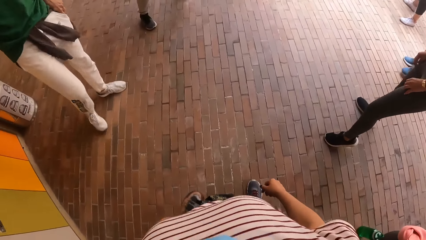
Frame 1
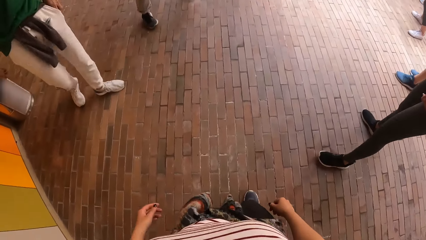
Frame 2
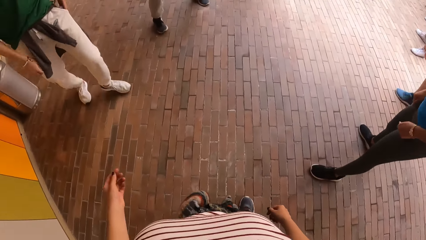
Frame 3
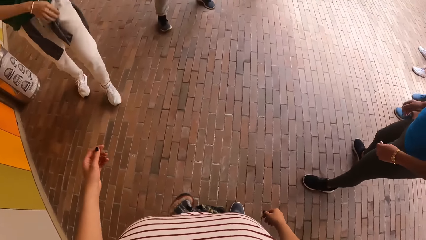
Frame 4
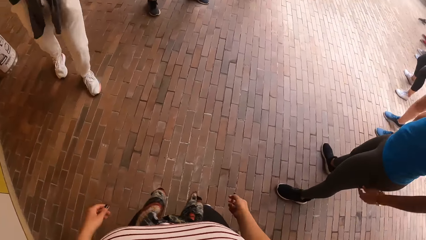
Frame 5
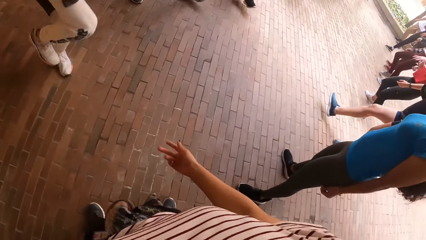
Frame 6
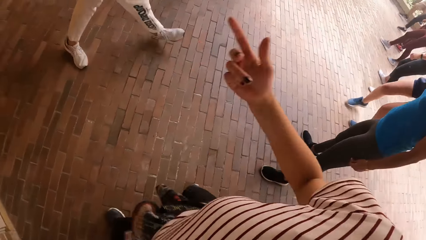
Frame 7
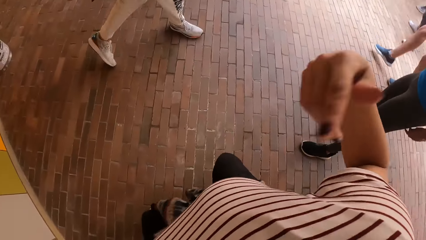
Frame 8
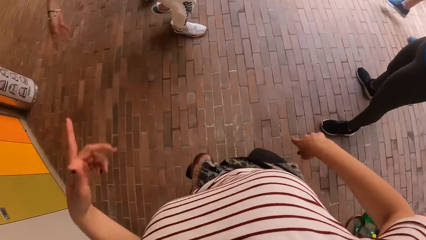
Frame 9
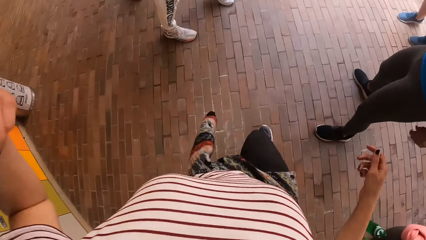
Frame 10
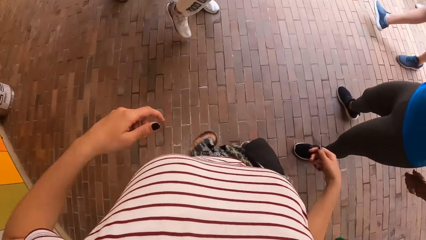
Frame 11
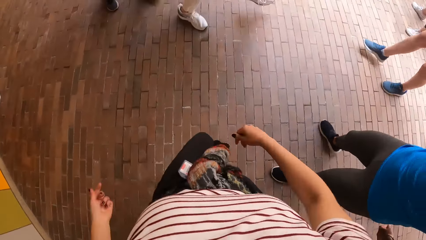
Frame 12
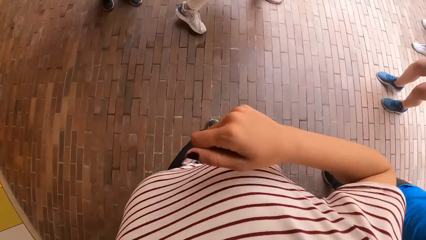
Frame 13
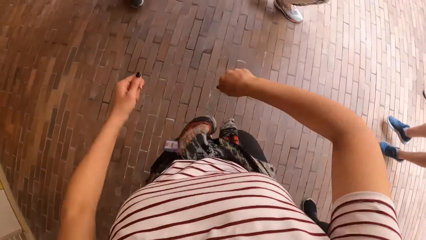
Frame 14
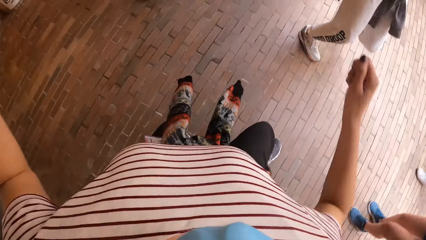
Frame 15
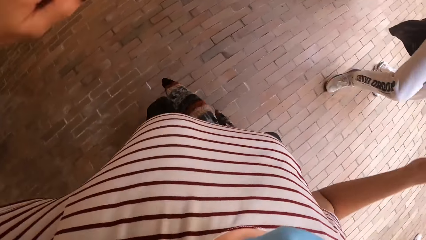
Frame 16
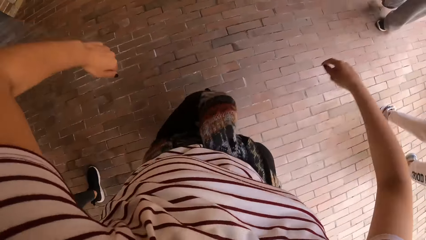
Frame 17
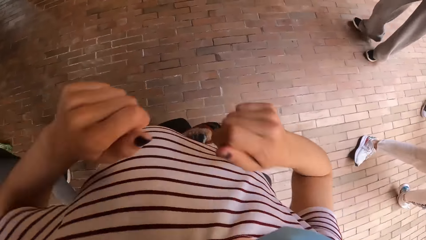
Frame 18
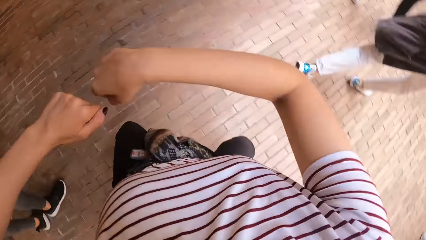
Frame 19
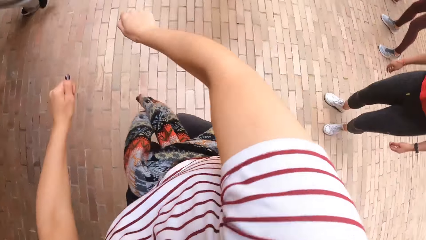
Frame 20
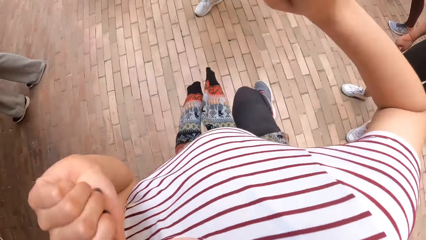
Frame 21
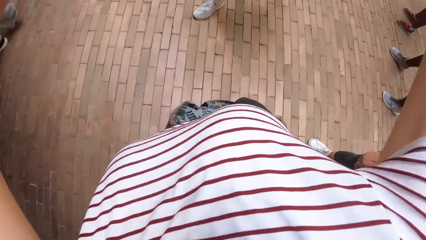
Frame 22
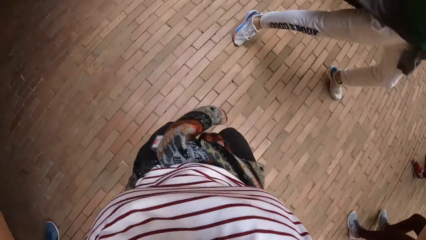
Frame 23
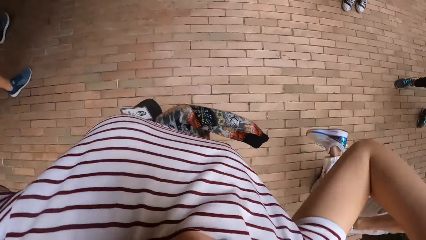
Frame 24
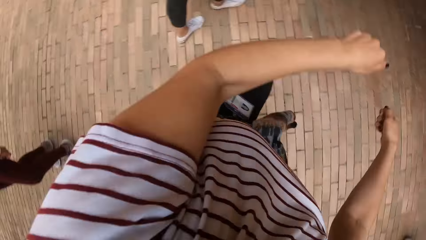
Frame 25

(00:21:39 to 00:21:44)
The camera wearer dances with the group of people.

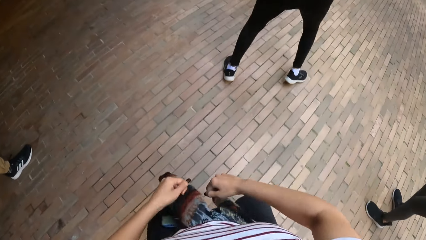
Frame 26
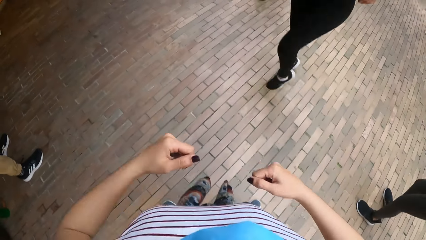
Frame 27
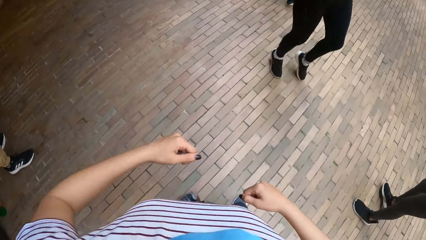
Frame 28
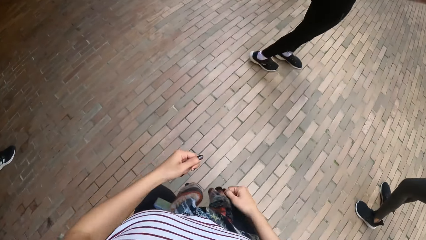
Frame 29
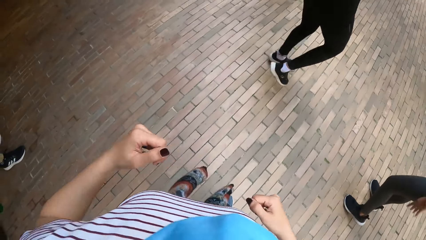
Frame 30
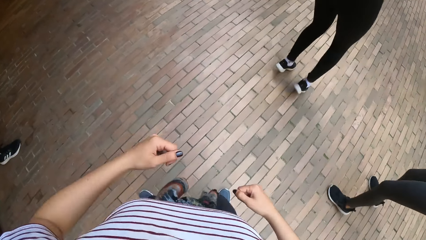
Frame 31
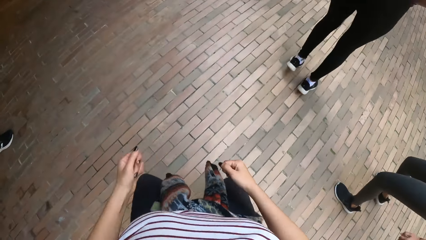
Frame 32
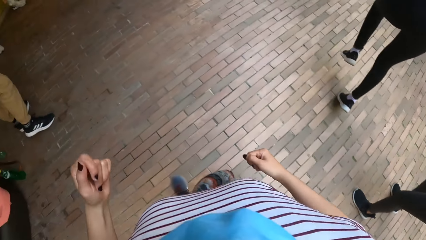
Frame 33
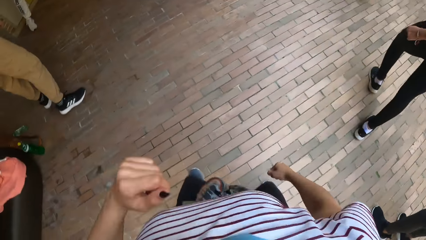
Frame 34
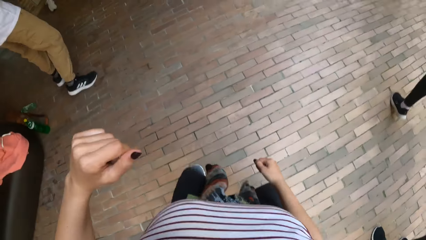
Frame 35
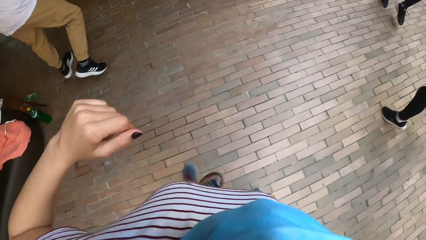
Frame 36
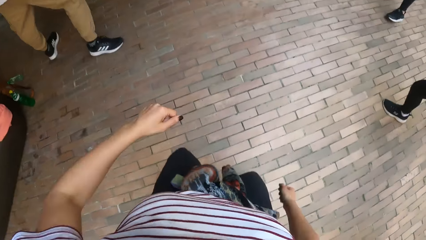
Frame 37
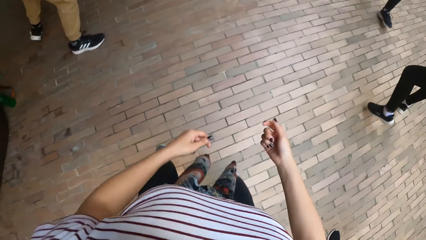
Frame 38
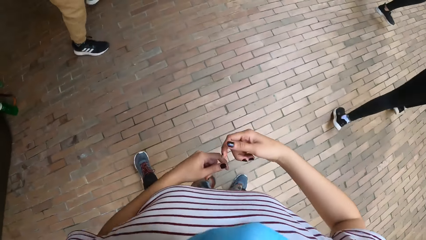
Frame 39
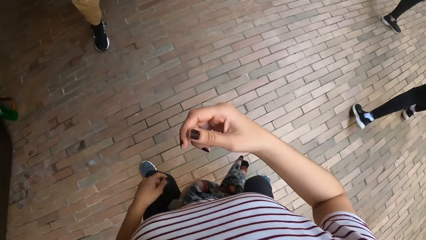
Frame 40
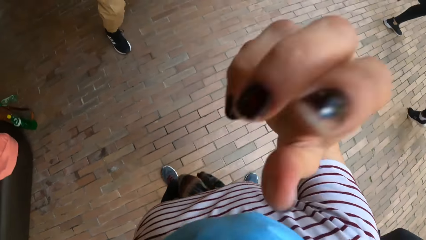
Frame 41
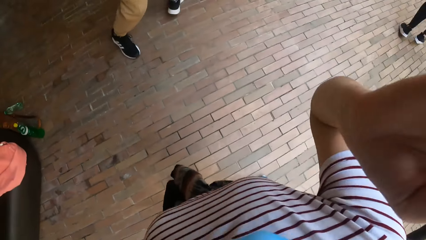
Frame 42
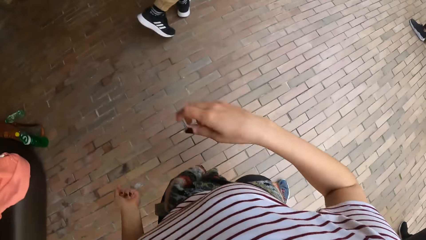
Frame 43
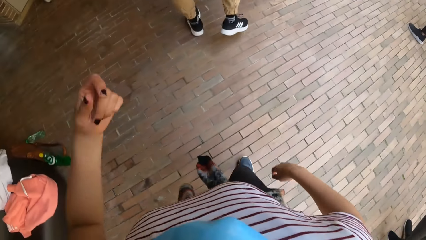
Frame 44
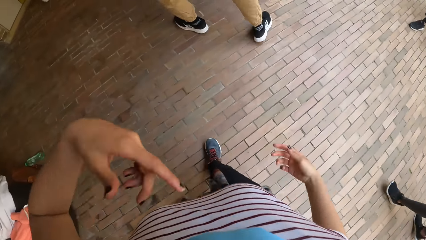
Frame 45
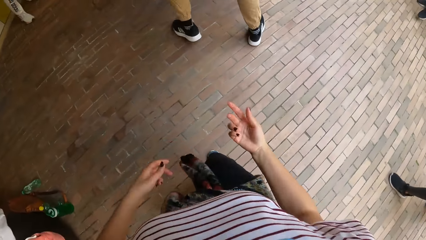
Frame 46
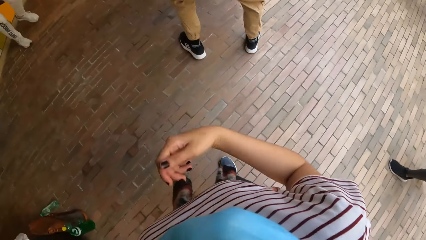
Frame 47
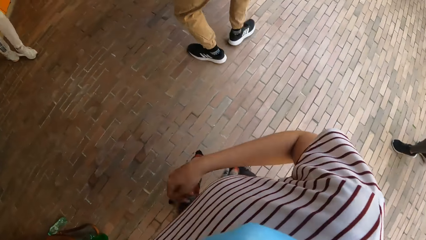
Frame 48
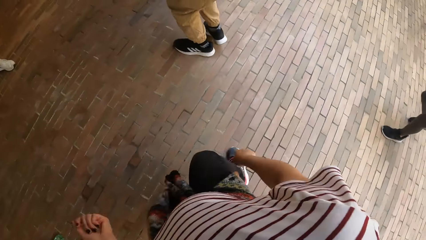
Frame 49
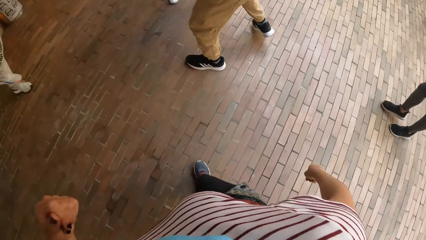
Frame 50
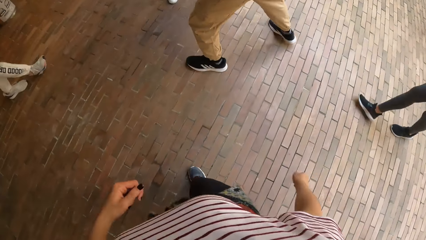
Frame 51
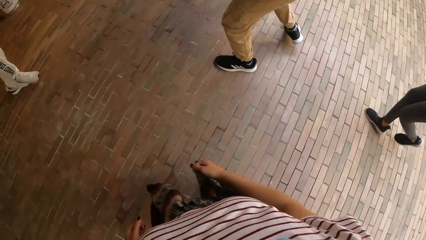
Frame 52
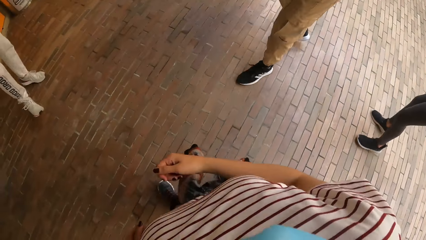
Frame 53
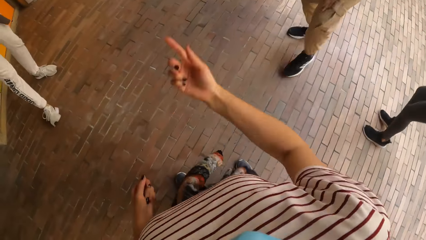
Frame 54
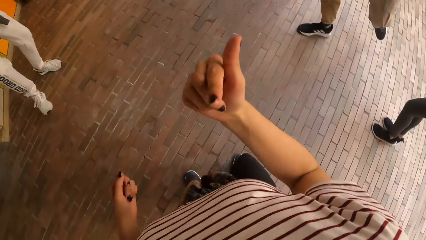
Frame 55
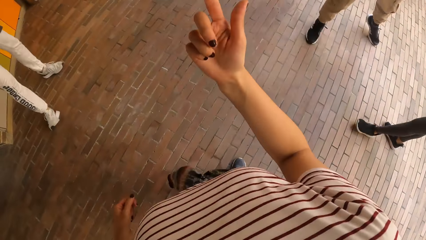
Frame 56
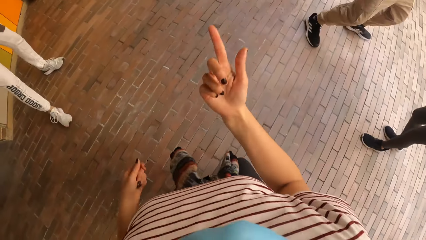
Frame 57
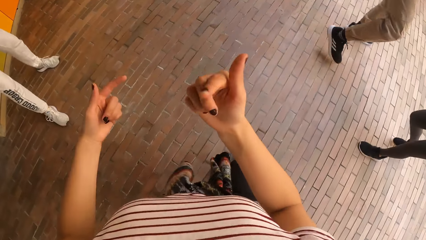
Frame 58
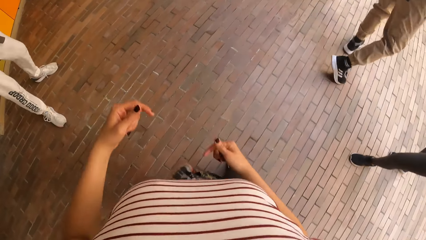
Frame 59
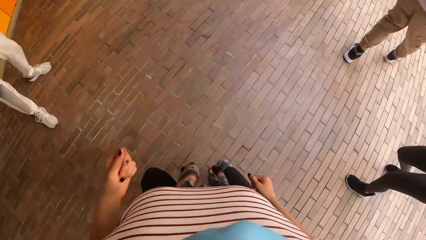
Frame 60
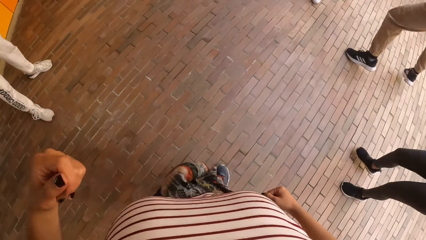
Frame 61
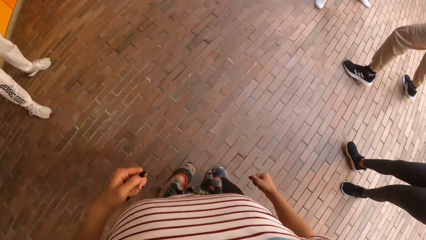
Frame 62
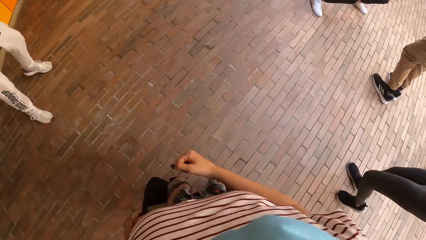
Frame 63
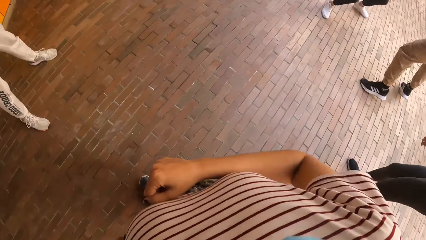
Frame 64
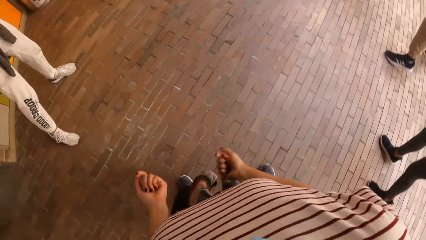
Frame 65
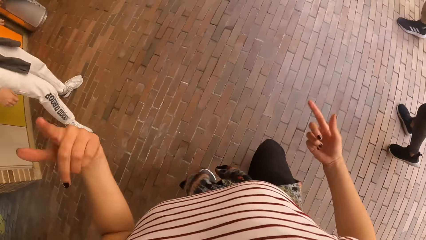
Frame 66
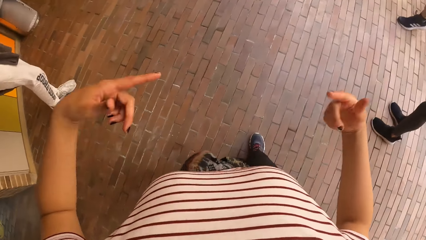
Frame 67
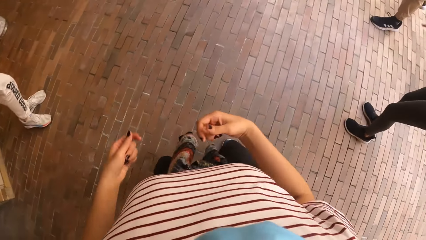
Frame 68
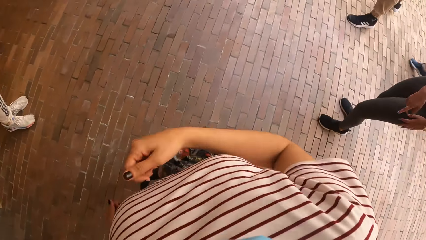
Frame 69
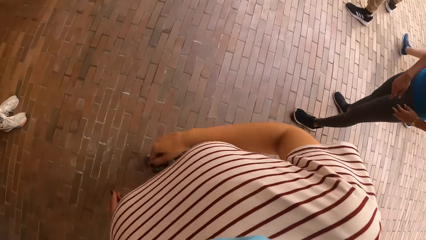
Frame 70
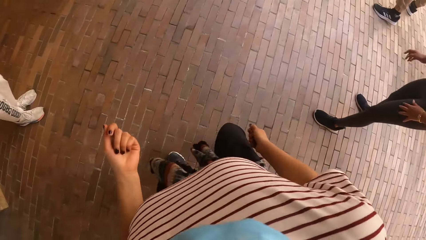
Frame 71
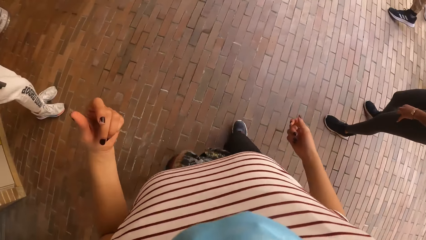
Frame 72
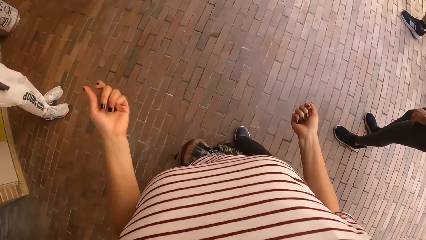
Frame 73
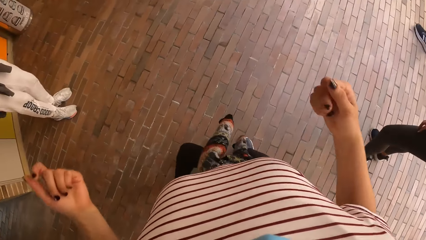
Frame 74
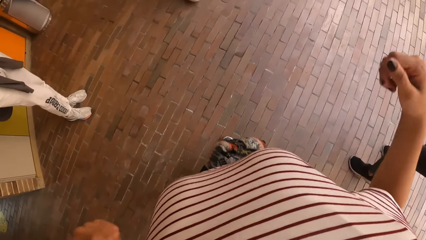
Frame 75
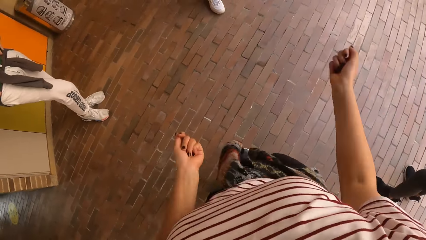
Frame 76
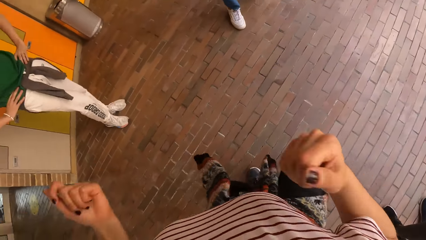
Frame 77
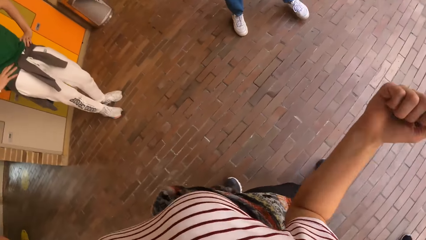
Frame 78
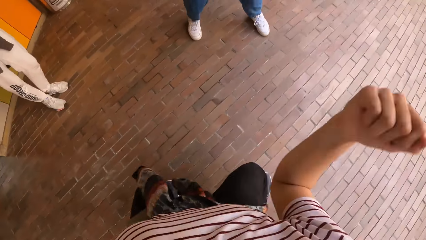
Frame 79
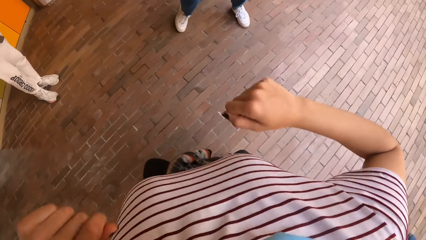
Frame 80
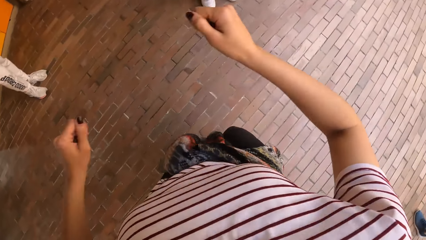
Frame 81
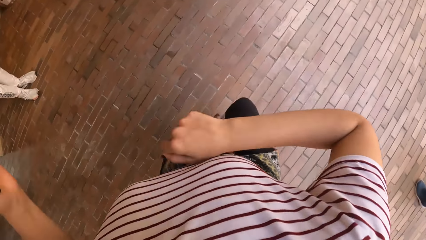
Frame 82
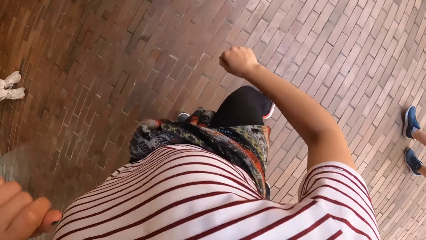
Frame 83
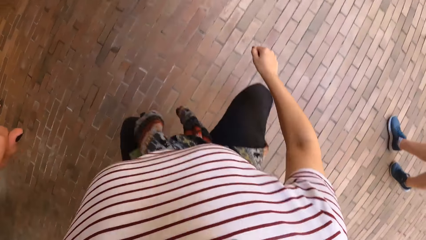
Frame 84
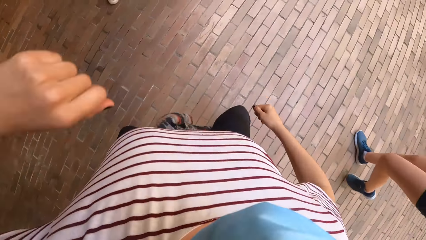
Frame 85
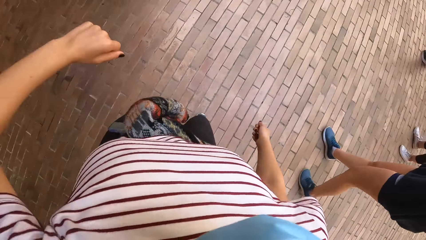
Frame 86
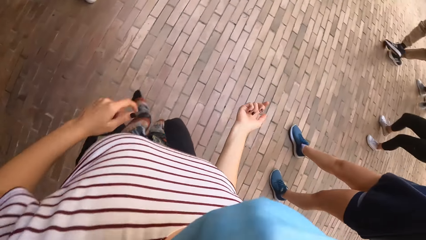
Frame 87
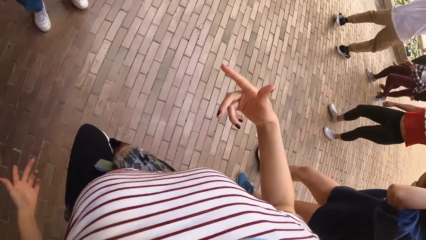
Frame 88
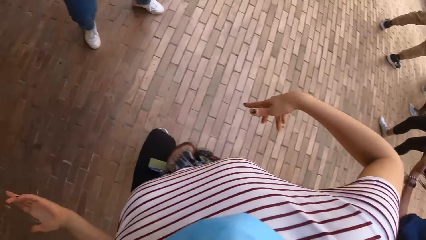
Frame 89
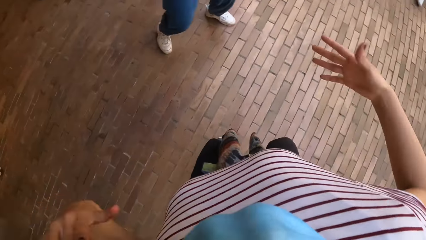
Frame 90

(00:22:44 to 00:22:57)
A woman dances in the middle. The camera wearer dances with friends. She adjusts a camera with her right hand. She lifts the right hand. She dances with friends. She interacts with another woman. Another woman dances around. The camera wearer dances with friends.
